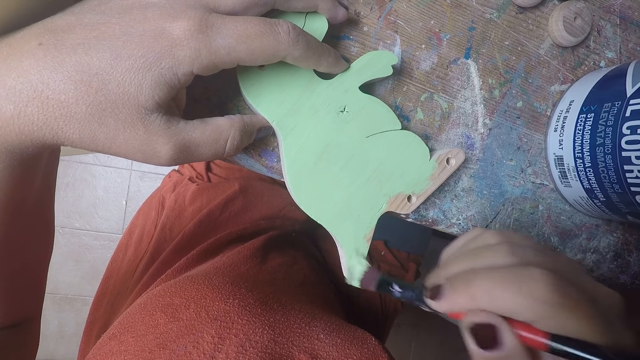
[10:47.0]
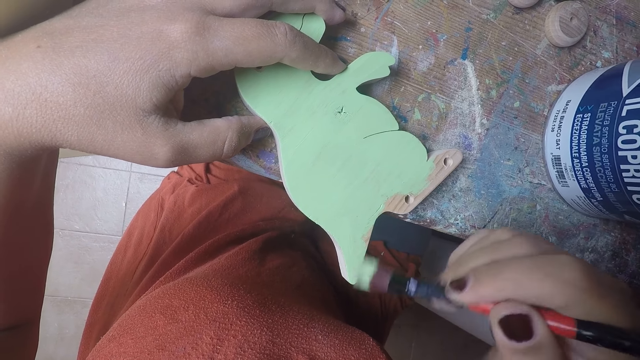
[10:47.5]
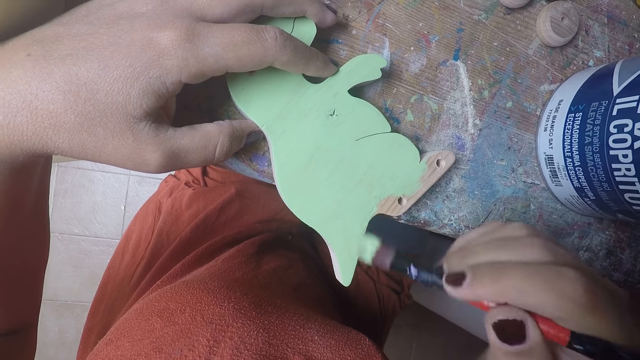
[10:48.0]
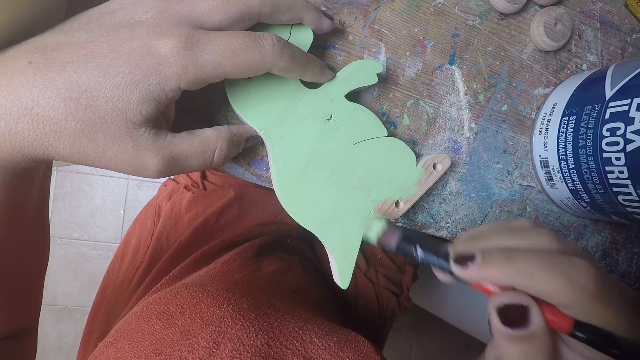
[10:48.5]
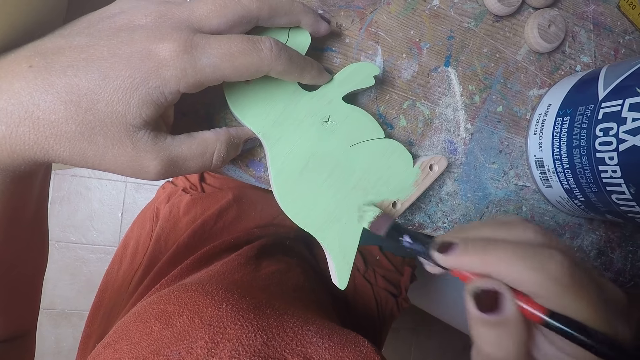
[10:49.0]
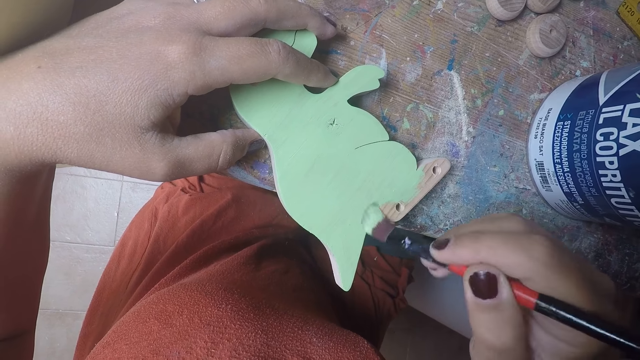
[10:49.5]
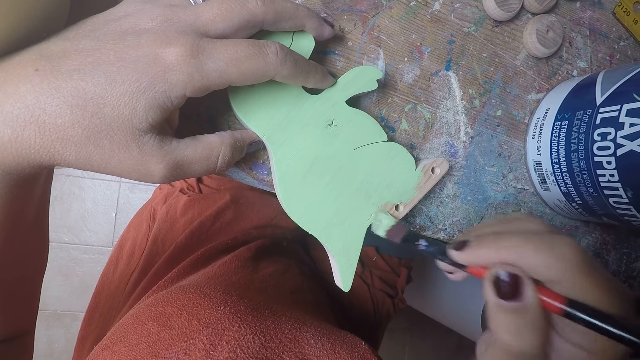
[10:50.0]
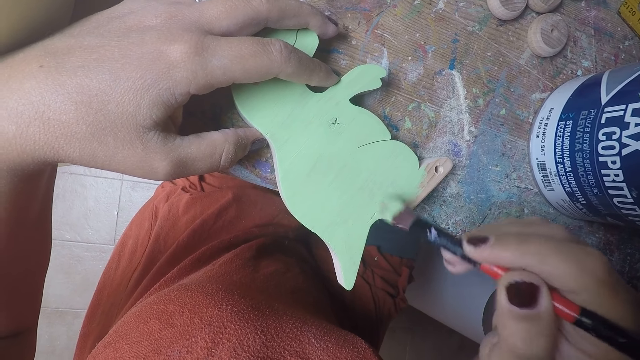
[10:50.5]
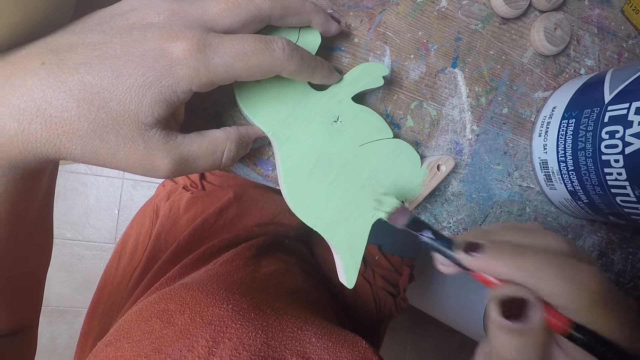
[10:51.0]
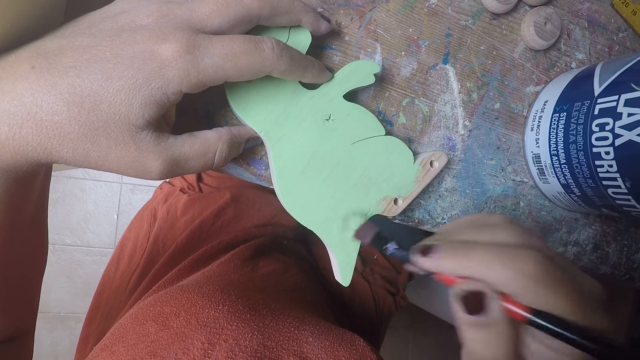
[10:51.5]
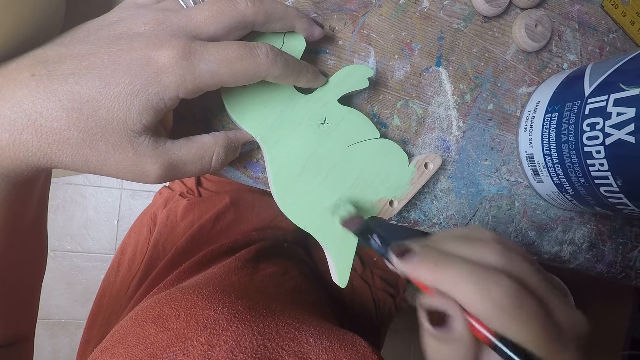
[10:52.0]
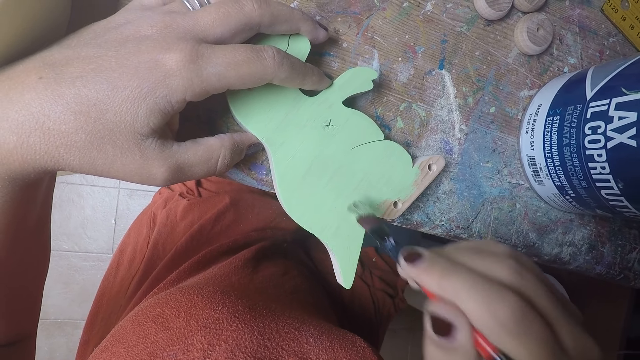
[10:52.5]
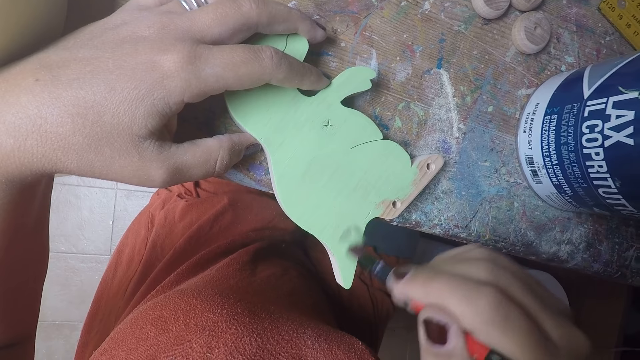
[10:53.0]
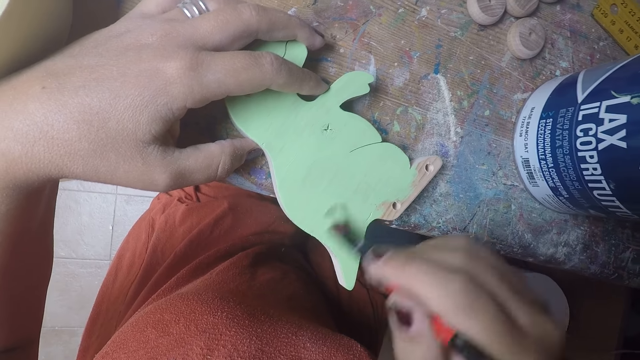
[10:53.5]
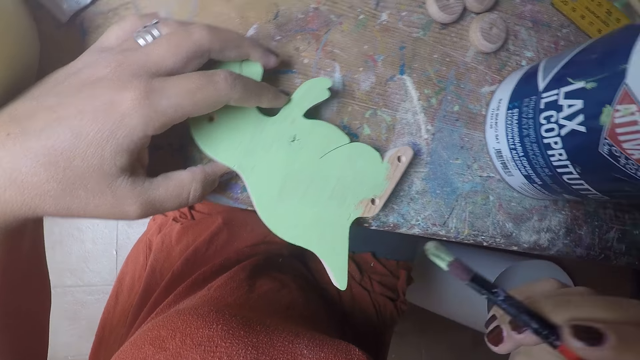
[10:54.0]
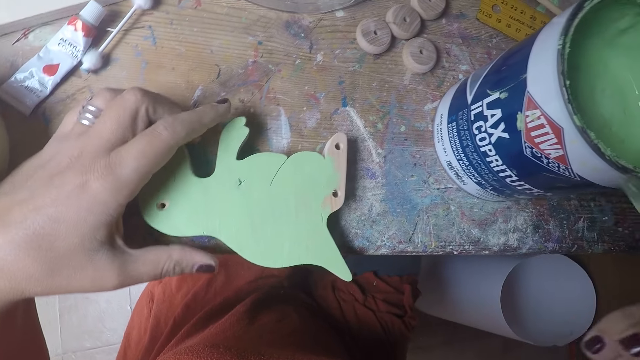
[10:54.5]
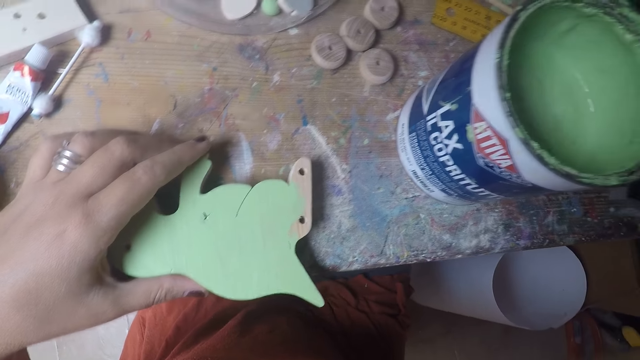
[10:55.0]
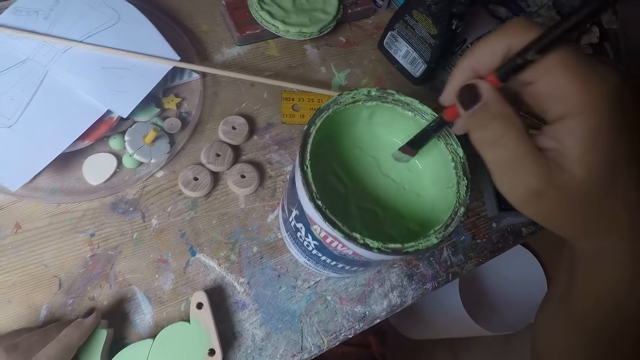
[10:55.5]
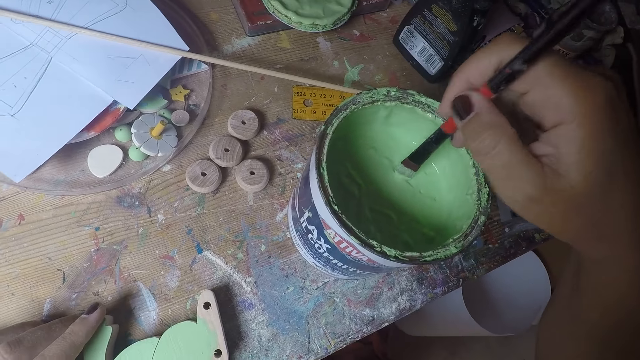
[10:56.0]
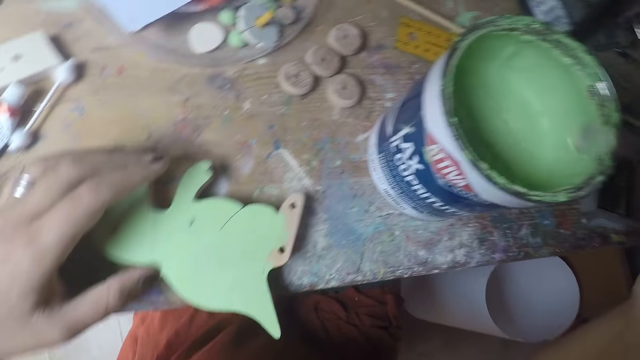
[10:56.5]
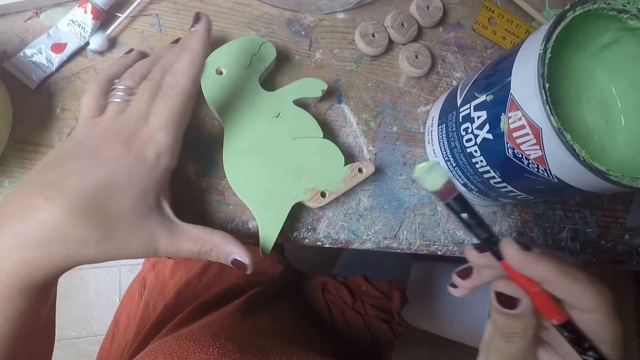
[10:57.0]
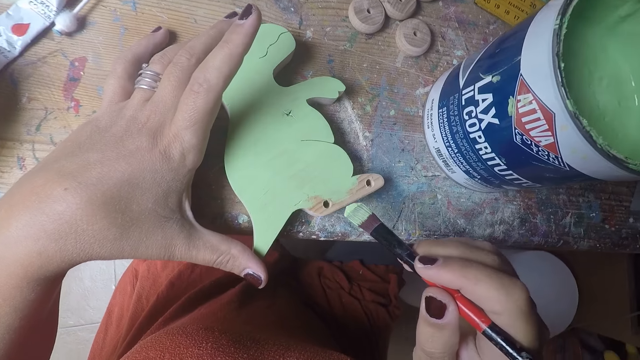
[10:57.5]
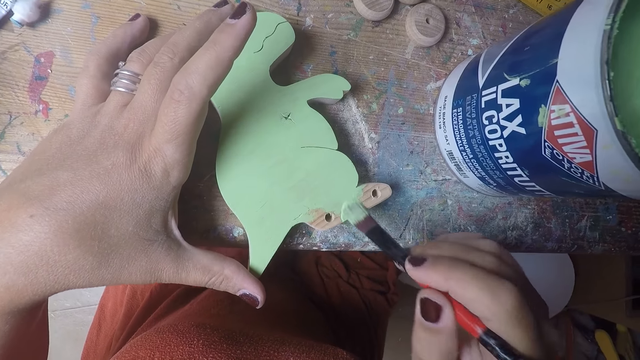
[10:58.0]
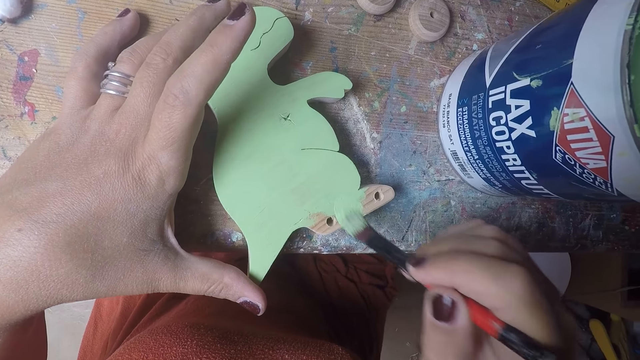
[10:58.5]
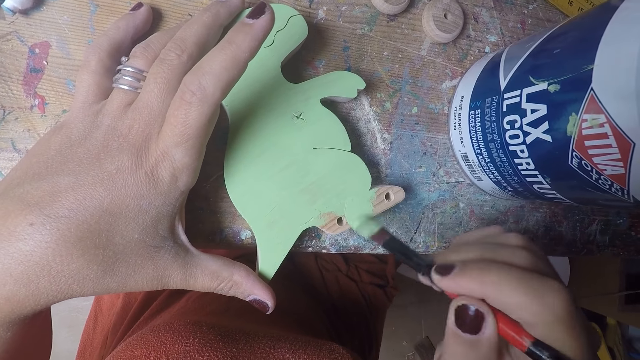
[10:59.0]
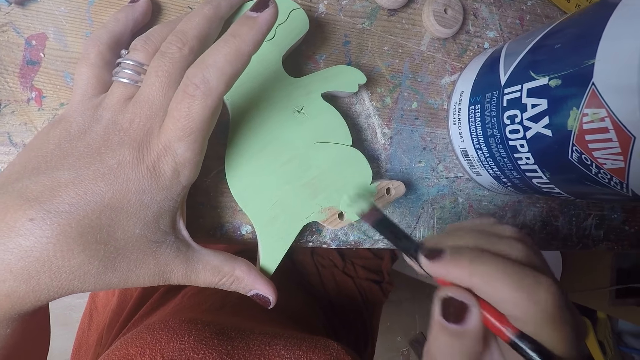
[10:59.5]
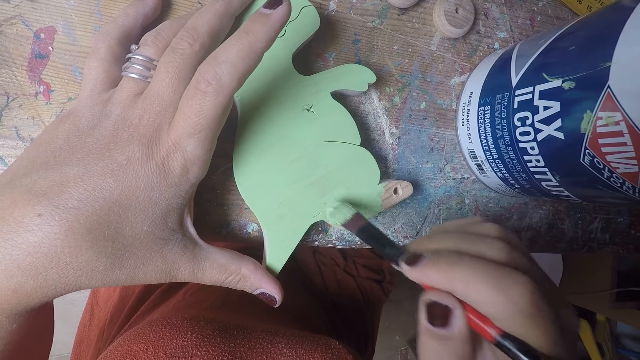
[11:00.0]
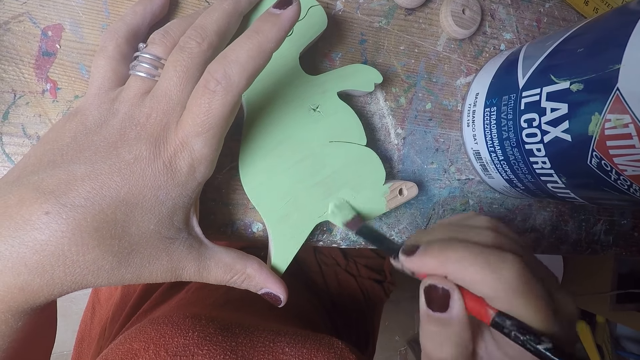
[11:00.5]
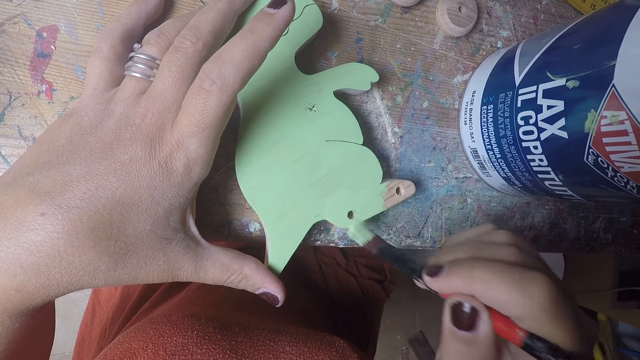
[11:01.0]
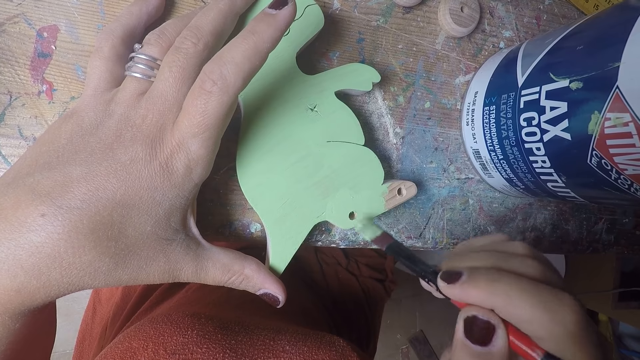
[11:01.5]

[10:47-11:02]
The camera wearer stops painting. She dips the brush in her right hand in the paint bucket on the table. She removes the paint brush from the paint. She paints the wood-shaped dinosaur with the brush in her right hand.

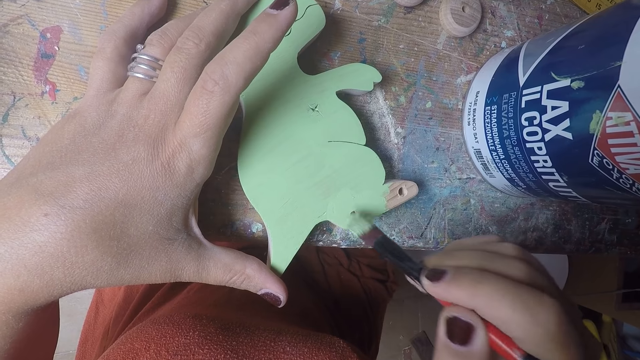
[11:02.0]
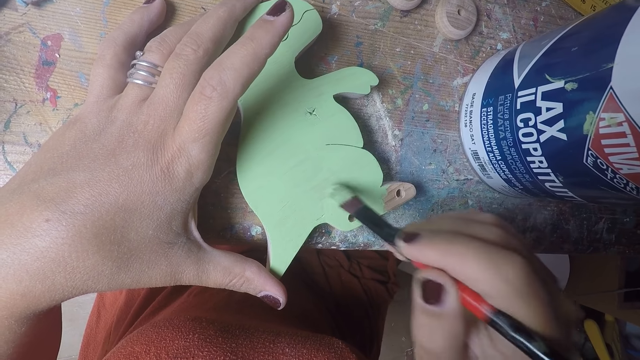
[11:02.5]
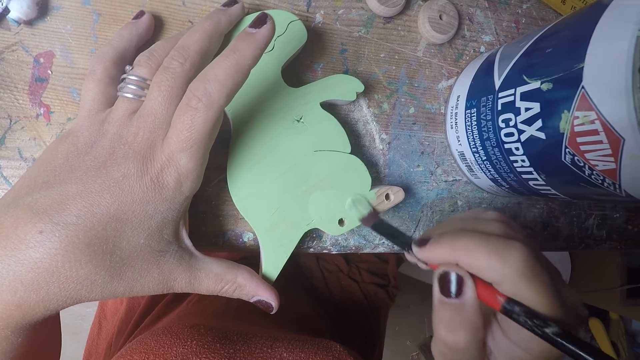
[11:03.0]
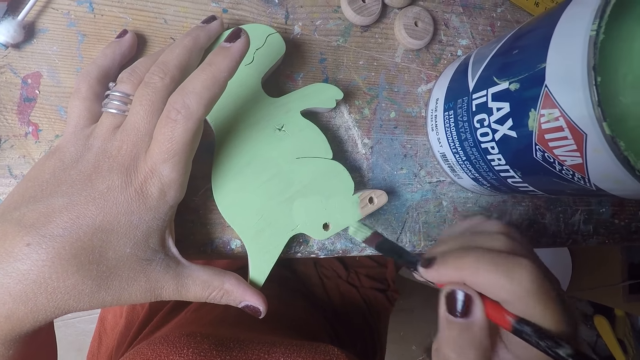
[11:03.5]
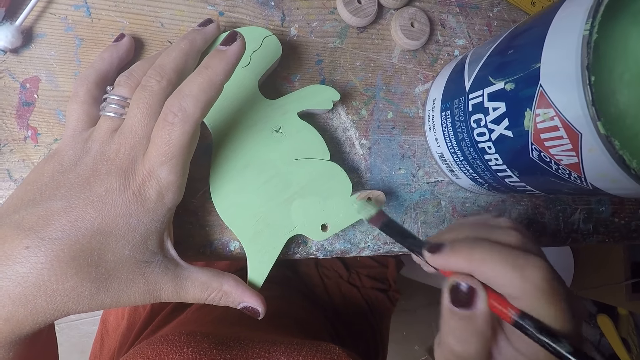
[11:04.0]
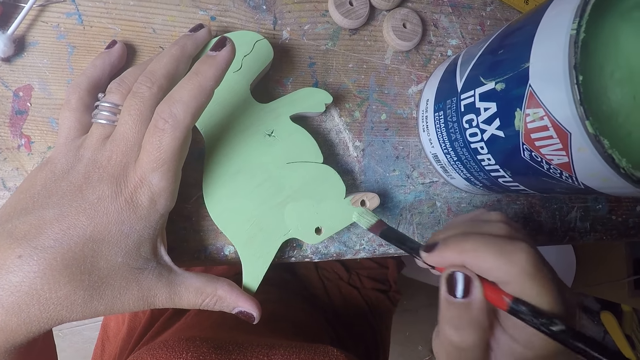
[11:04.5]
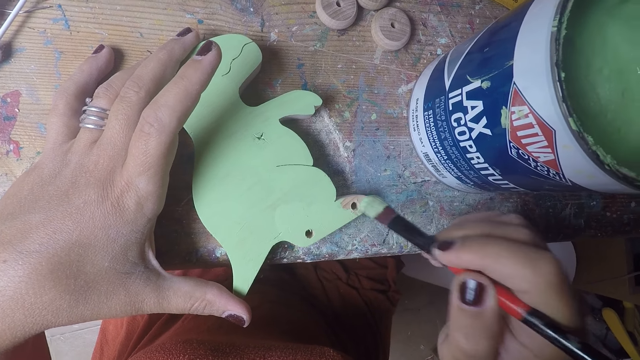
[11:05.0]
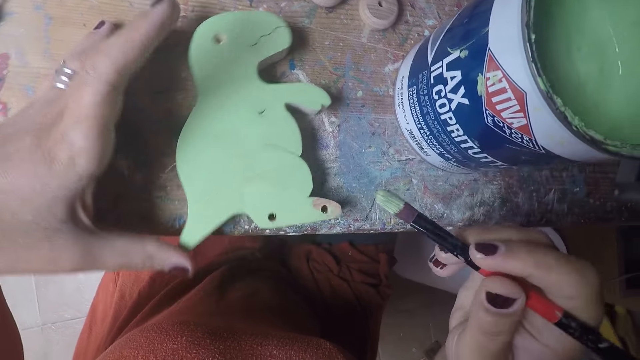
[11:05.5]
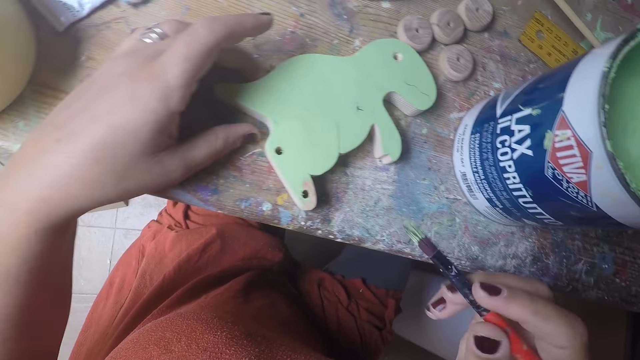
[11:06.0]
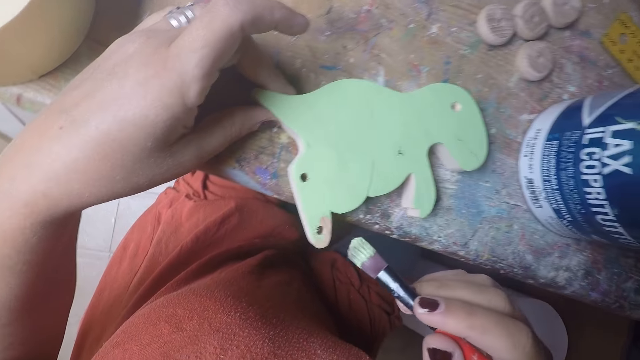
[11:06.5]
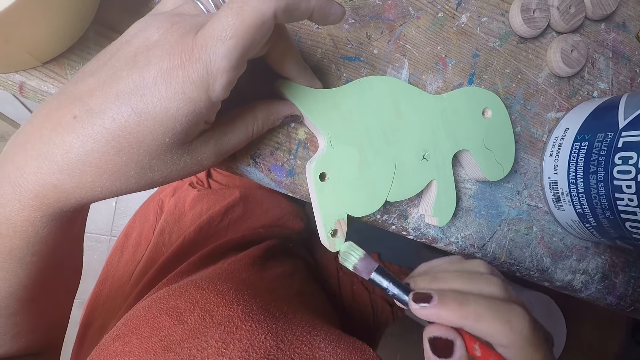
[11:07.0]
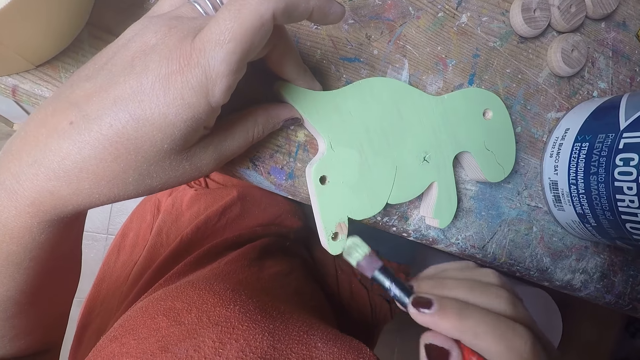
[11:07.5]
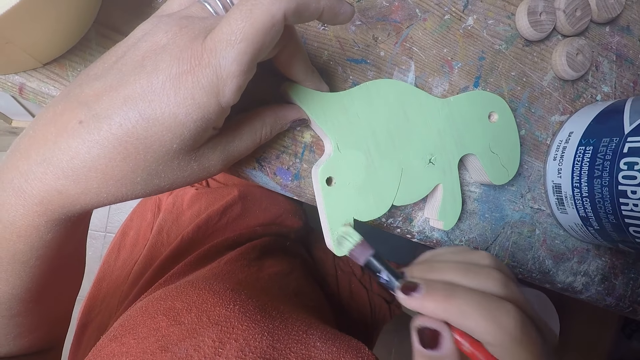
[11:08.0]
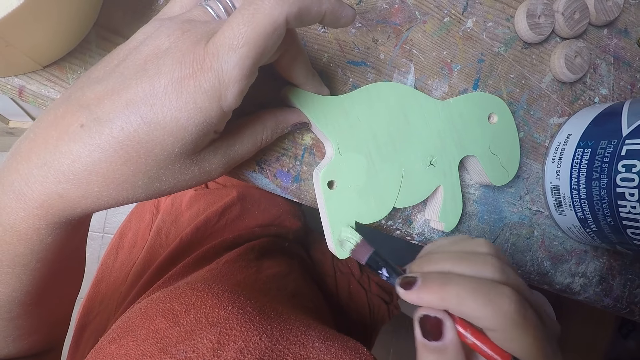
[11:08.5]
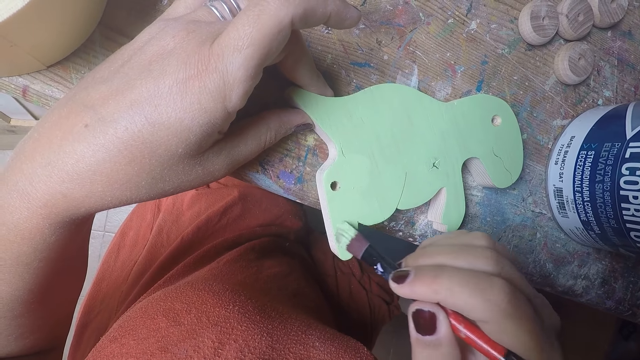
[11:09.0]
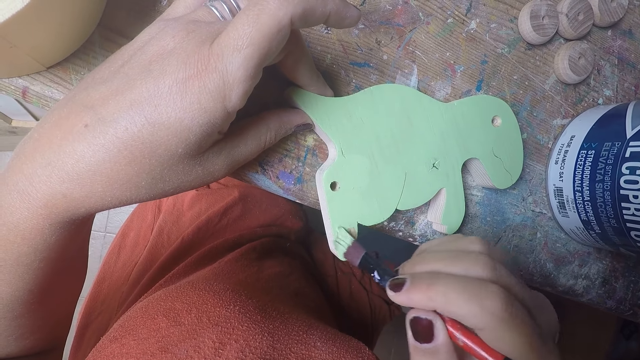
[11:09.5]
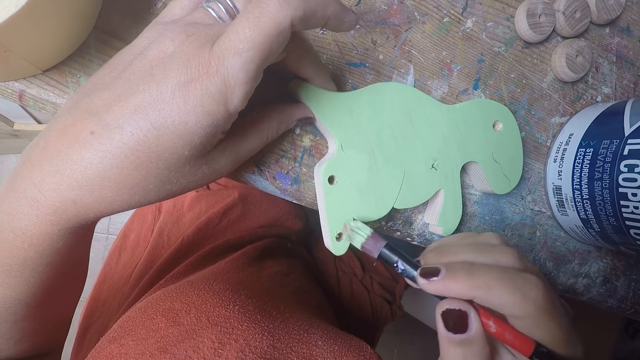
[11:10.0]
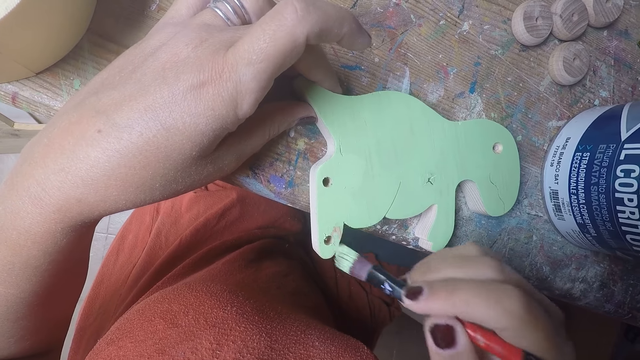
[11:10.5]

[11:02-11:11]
The camera wearer stops painting. They turn the dinosaur curve and paint the dinosaur curve.
